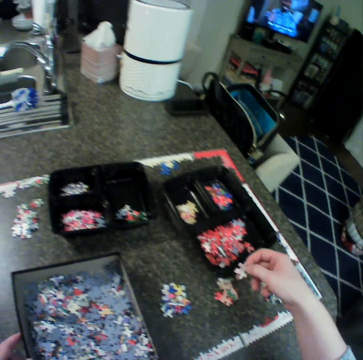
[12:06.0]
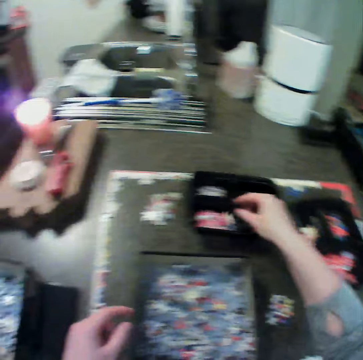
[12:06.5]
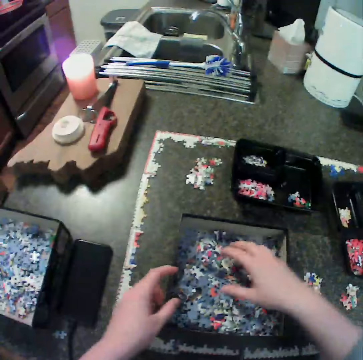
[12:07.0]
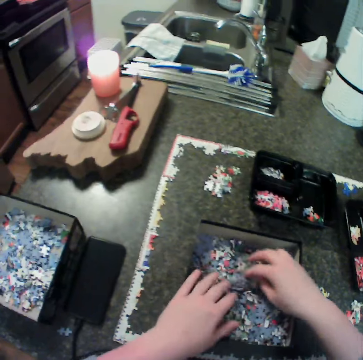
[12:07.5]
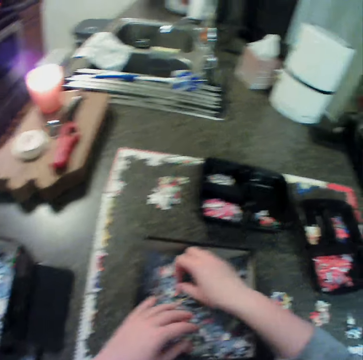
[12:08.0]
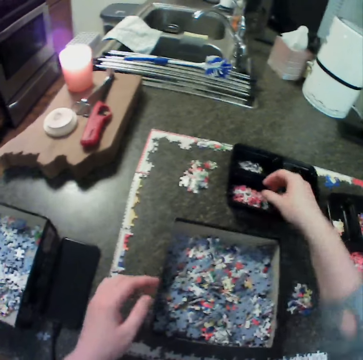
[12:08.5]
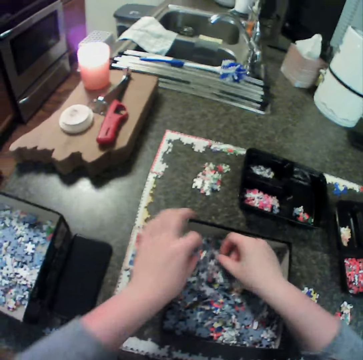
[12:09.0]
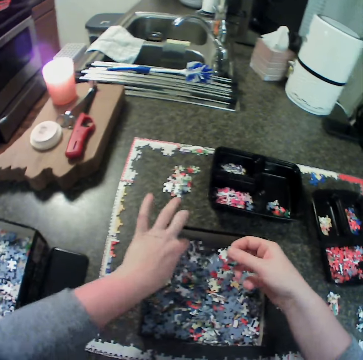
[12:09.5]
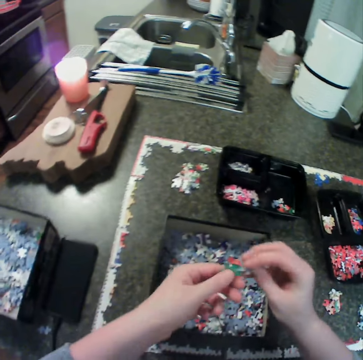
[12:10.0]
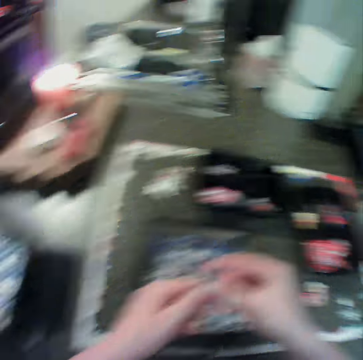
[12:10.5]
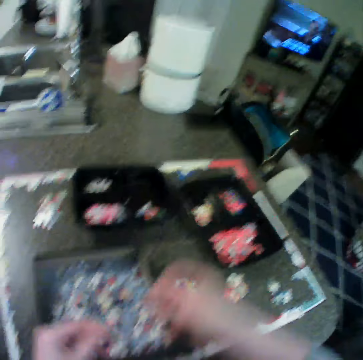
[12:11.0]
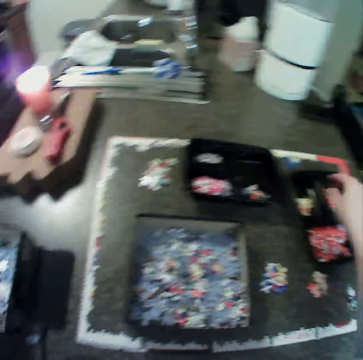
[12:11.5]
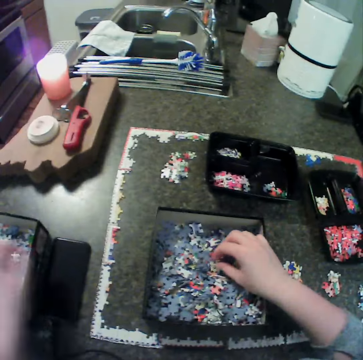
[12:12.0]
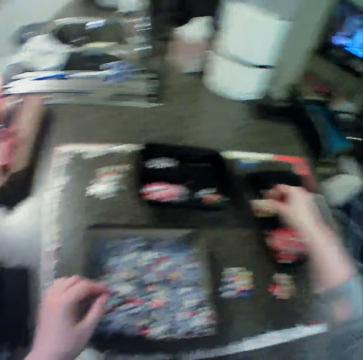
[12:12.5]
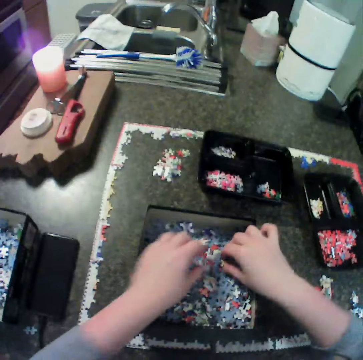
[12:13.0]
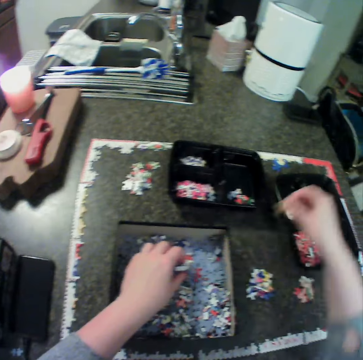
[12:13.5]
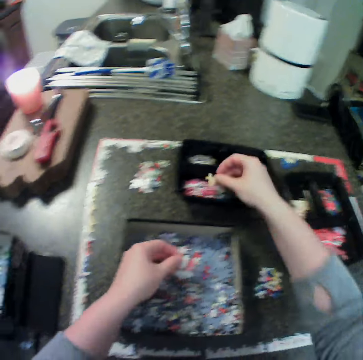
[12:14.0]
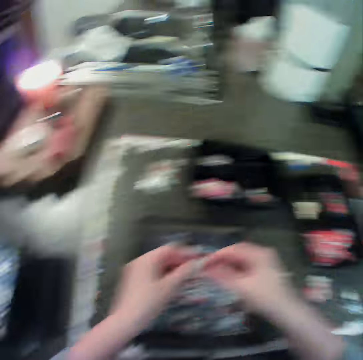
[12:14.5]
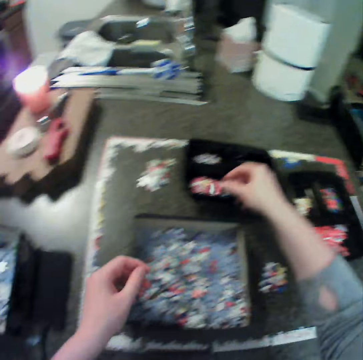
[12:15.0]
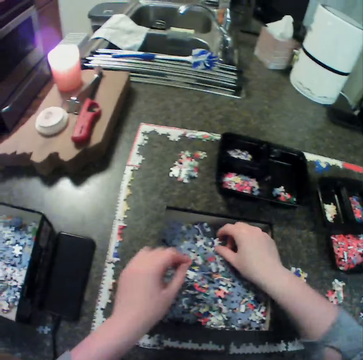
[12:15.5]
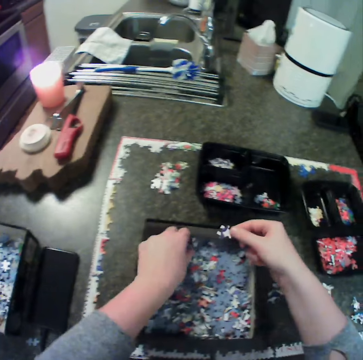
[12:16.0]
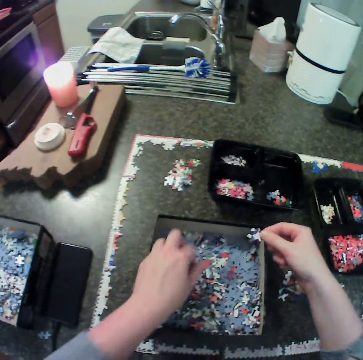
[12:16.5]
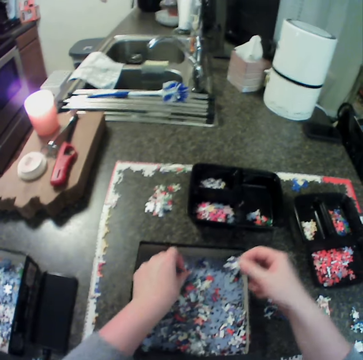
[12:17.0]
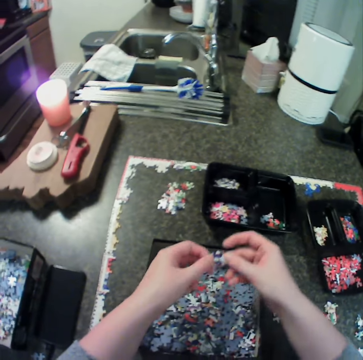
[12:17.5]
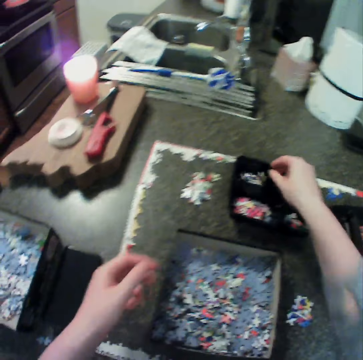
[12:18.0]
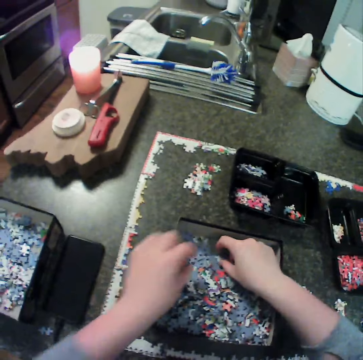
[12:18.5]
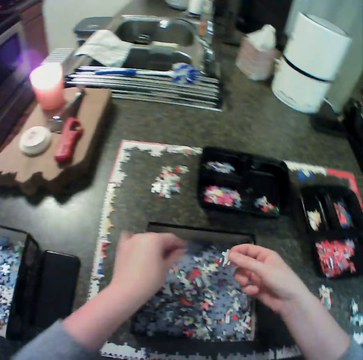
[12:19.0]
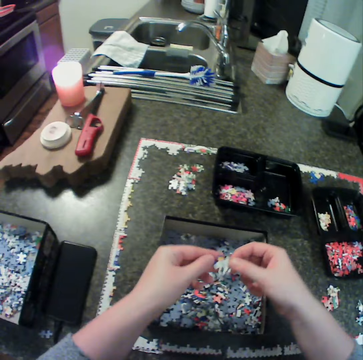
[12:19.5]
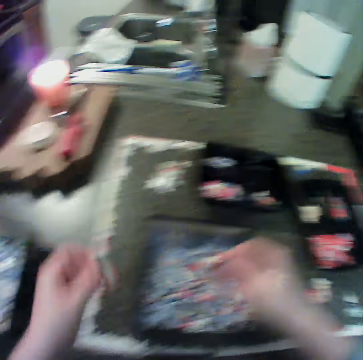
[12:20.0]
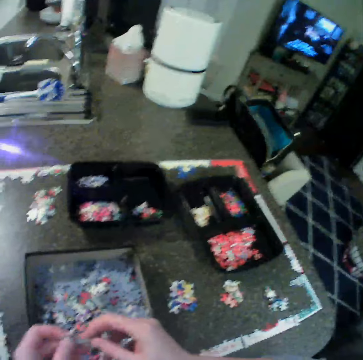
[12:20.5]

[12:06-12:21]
The camera wearer drops the puzzle in a box. They pick up the puzzle. They drop the puzzle in the box. They pick up the puzzle. They move jigsaw pieces from the first box to the first bowl. They pick up the puzzle. They drop the puzzle in the box. They pick up the puzzle. They move jigsaw pieces from the first box to the second bowl. They pick up the puzzle. They drop the puzzle in the box. They pick up the puzzle.

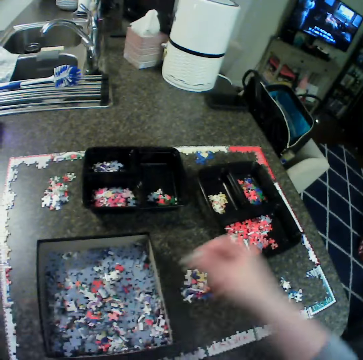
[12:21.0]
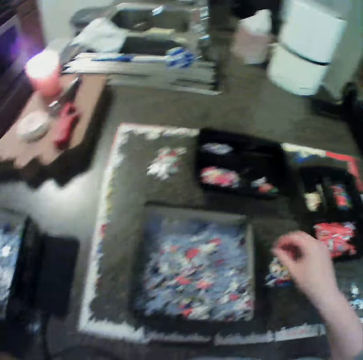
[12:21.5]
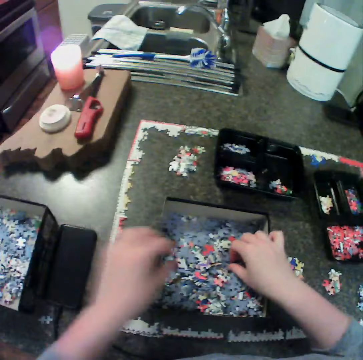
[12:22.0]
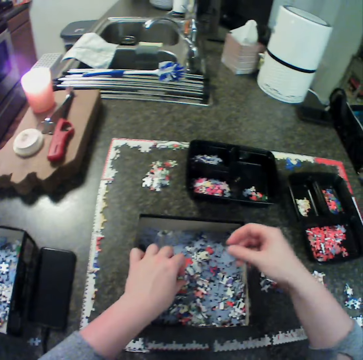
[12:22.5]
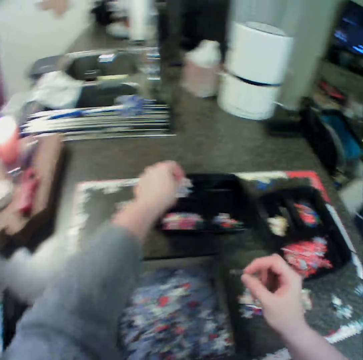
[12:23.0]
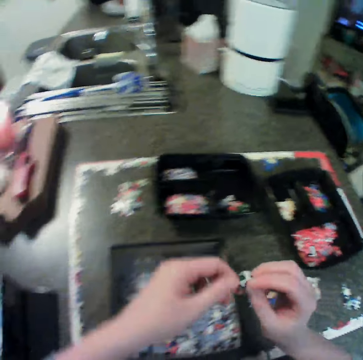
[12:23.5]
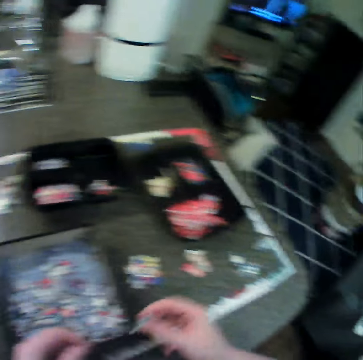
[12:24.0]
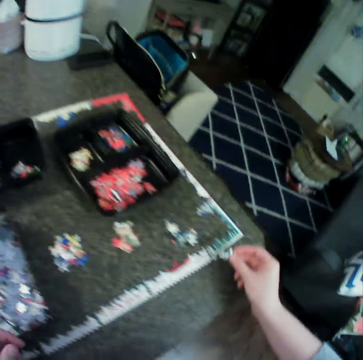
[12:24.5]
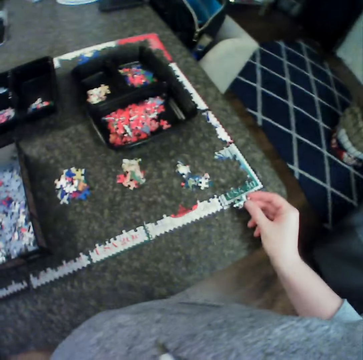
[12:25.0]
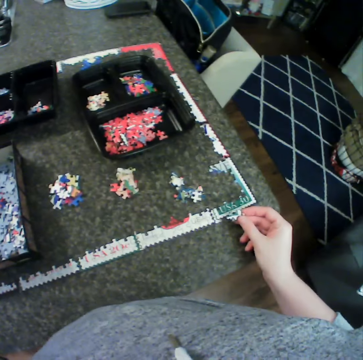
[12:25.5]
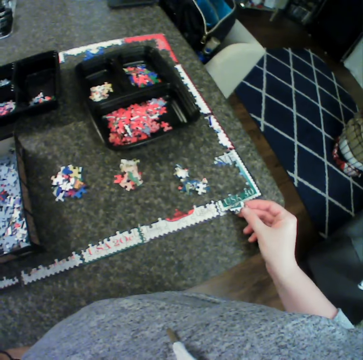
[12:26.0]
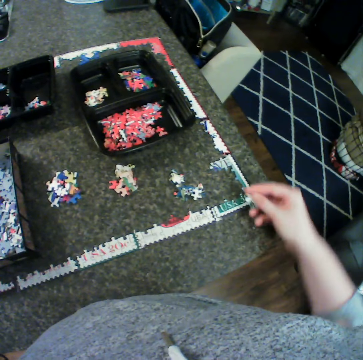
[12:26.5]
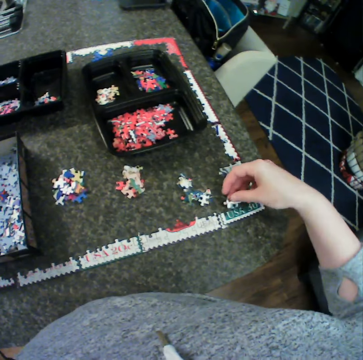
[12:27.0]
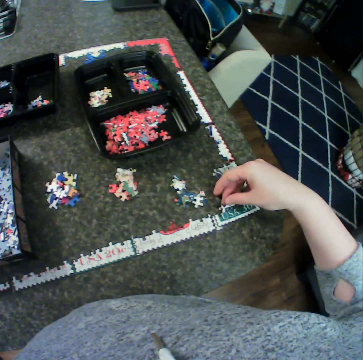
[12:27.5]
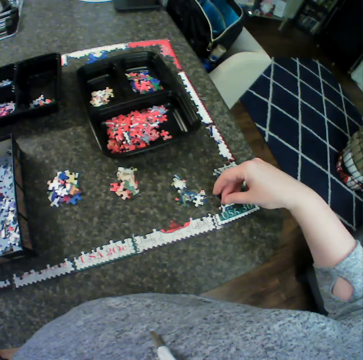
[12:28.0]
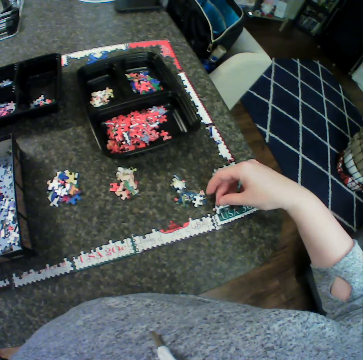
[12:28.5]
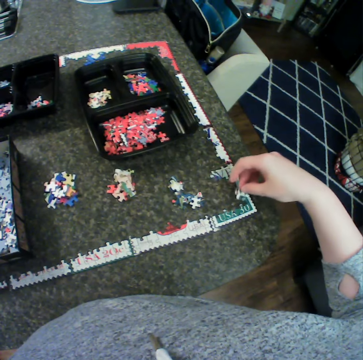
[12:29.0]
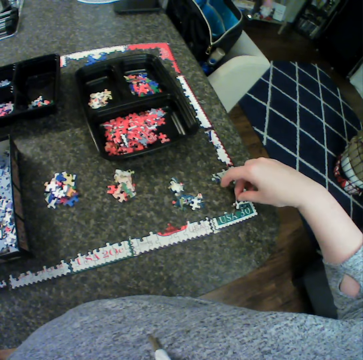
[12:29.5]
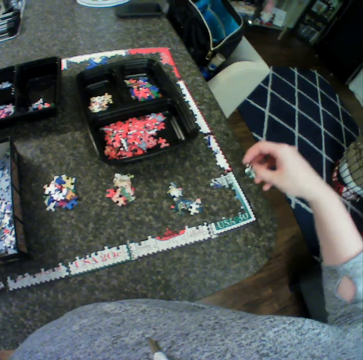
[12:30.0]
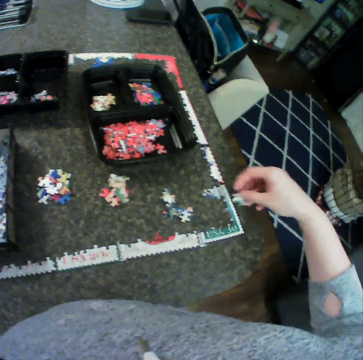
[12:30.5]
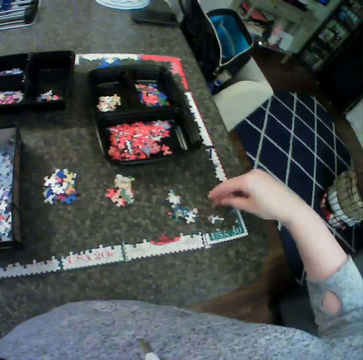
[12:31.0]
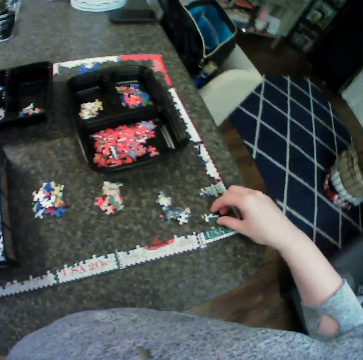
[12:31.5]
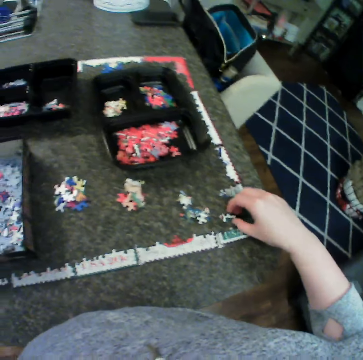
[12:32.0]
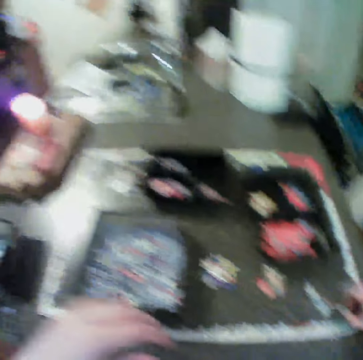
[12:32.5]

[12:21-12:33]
The camera wearer moves jigsaw pieces from the first box to the table. They pick up the puzzle on the table. They pick up the puzzle. They move jigsaw pieces from the first box to the second bowl. They move jigsaw pieces from the first box to the table. They arrange the puzzle.

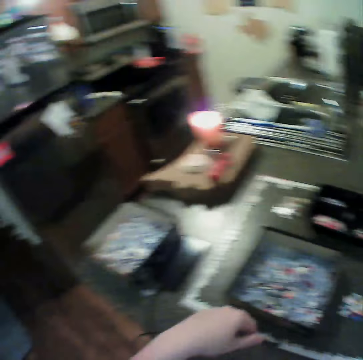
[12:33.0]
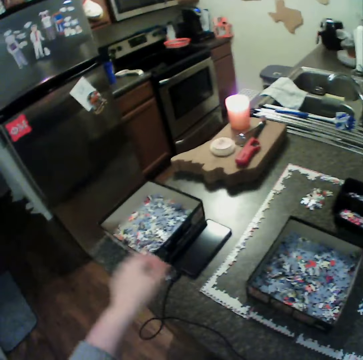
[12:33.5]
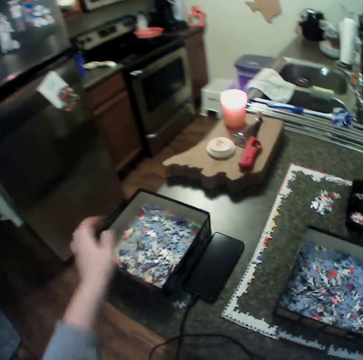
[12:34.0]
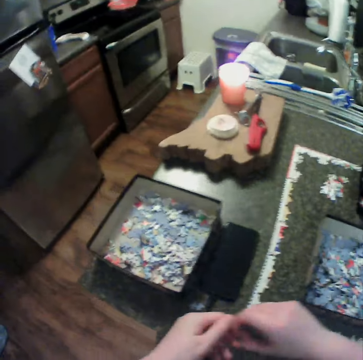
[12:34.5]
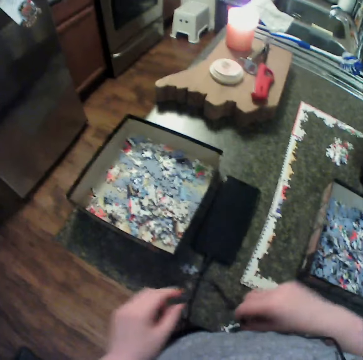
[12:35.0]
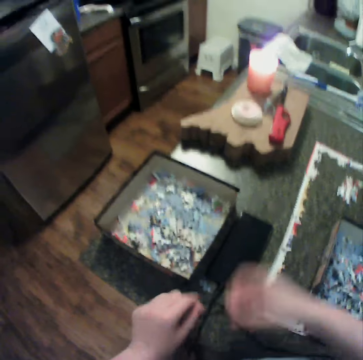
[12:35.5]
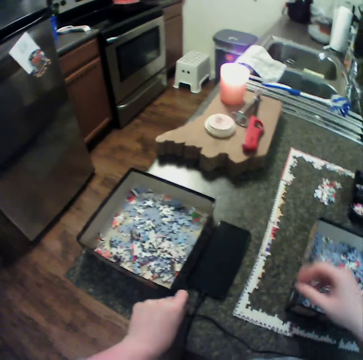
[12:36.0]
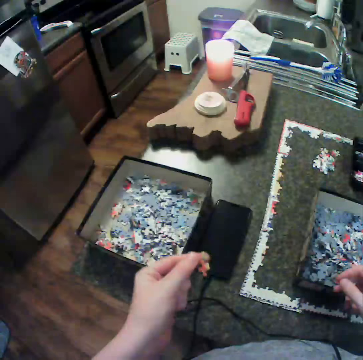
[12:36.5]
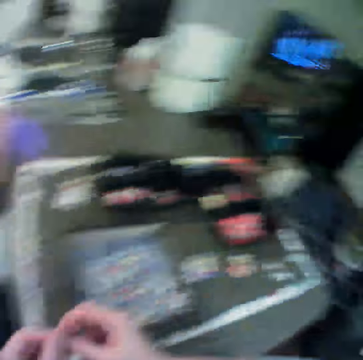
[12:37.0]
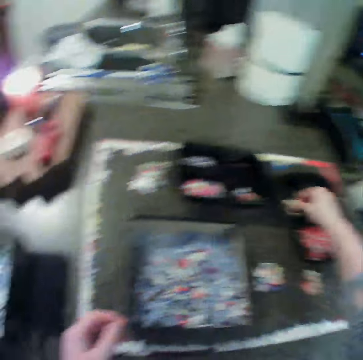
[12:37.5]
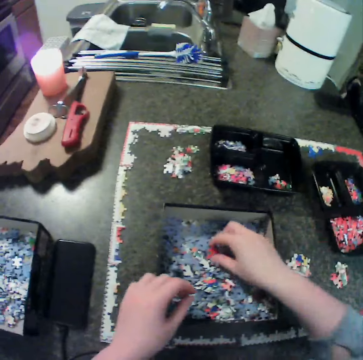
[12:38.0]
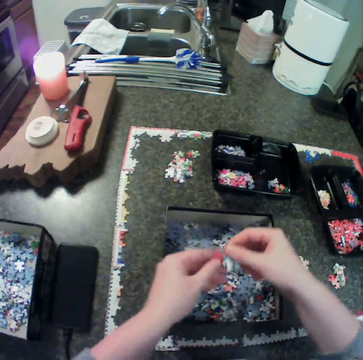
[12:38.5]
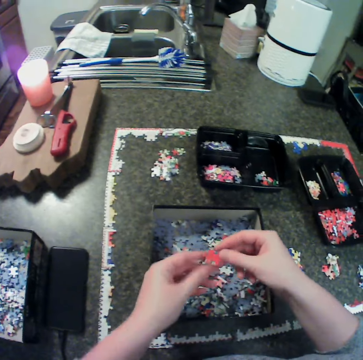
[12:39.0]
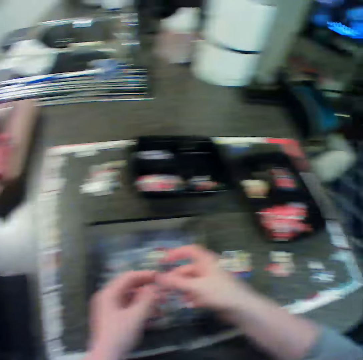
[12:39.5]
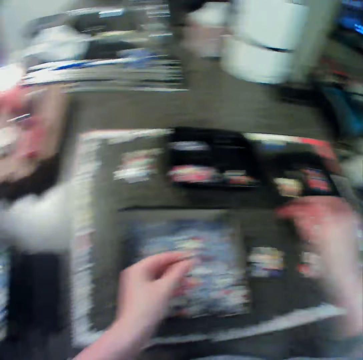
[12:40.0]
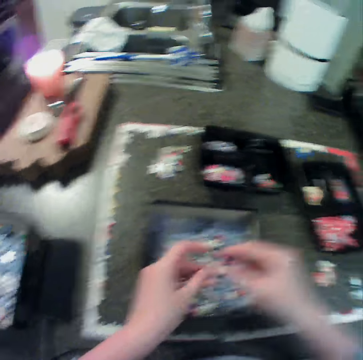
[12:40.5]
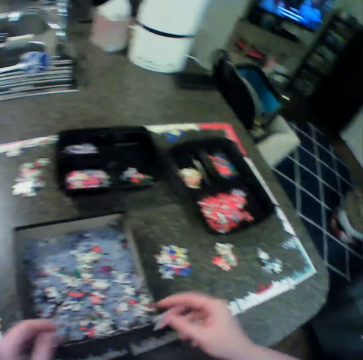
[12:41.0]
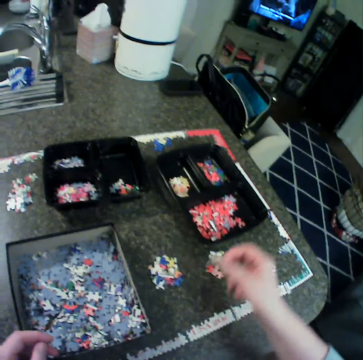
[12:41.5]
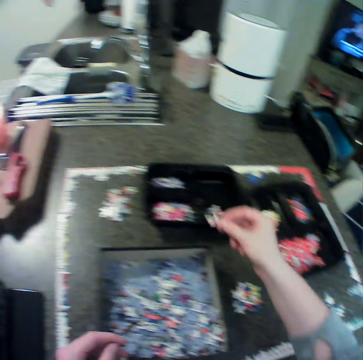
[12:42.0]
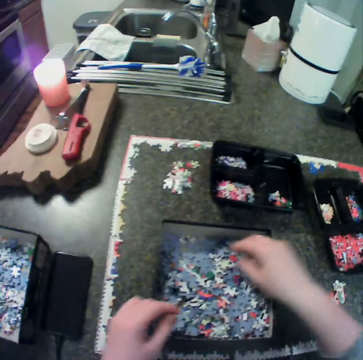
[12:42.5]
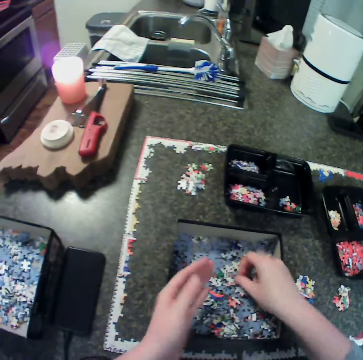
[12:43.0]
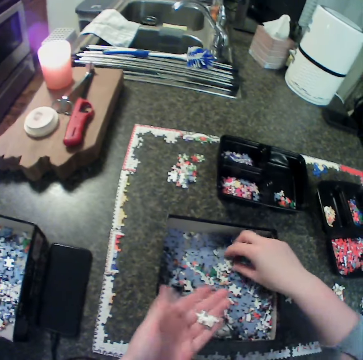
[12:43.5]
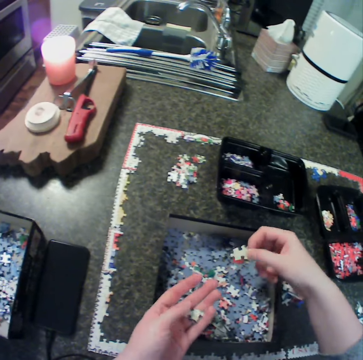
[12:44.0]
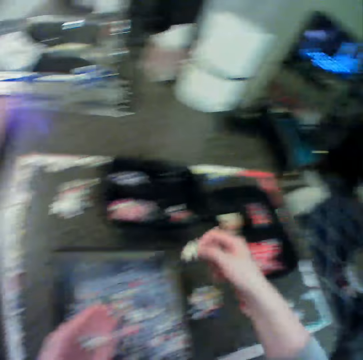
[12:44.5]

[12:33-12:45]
The camera wearer moves a jigsaw piece or puzzle from the table to the first bowl. She drops the puzzle in a box. She picks up the puzzle. She moves jigsaw pieces from the first box to the first bowl. She moves jigsaw pieces from the first box to the second bowl. She moves jigsaw pieces from the first box to her left hand.
